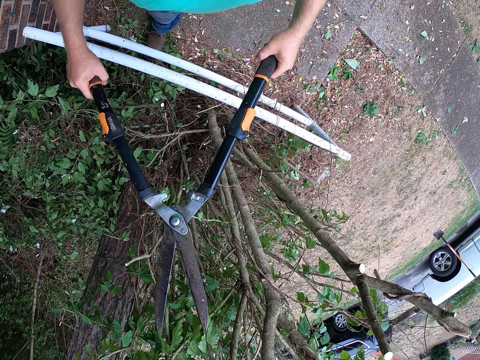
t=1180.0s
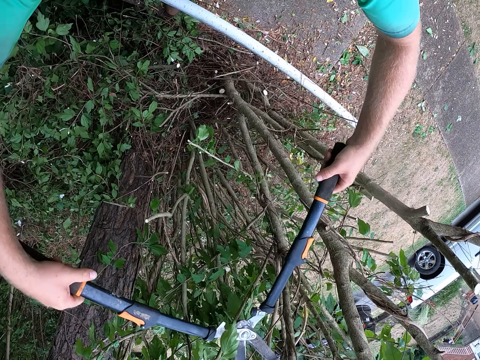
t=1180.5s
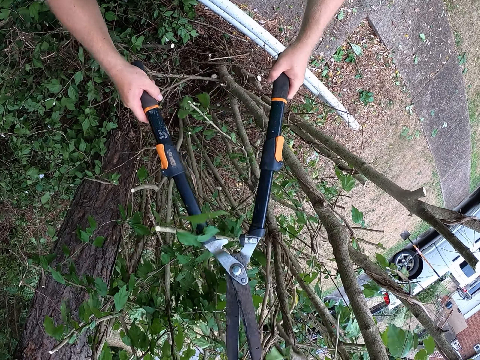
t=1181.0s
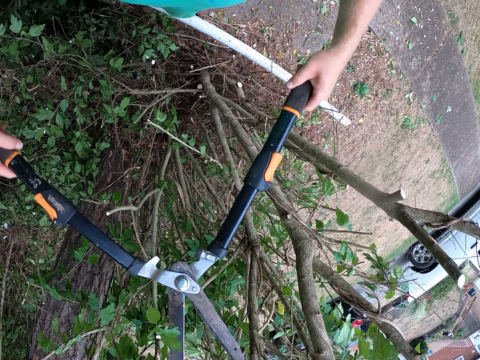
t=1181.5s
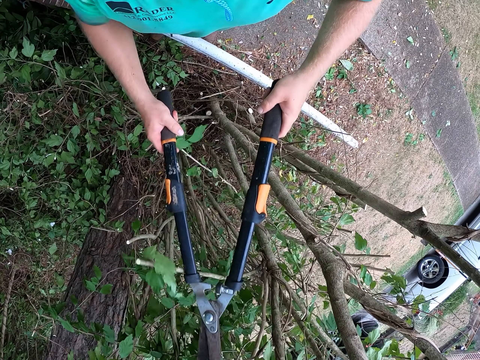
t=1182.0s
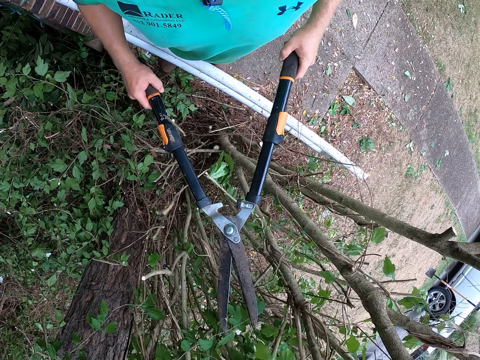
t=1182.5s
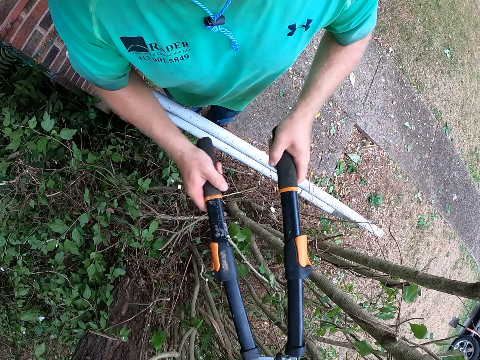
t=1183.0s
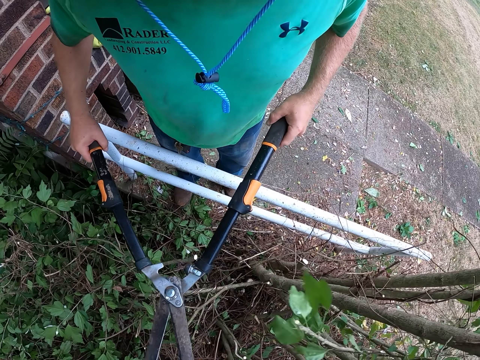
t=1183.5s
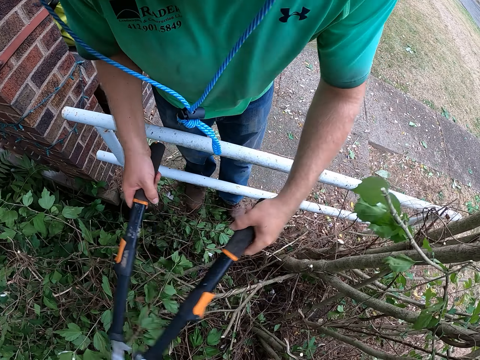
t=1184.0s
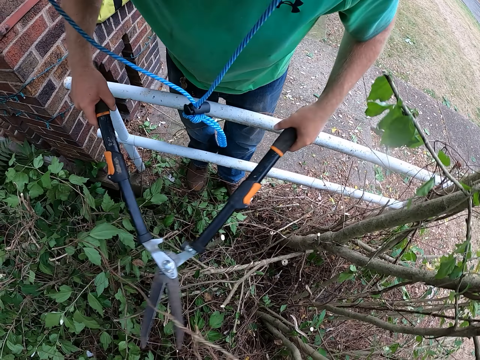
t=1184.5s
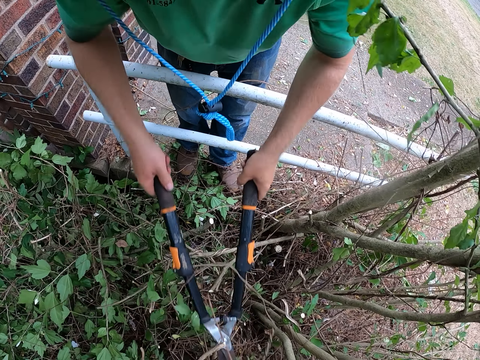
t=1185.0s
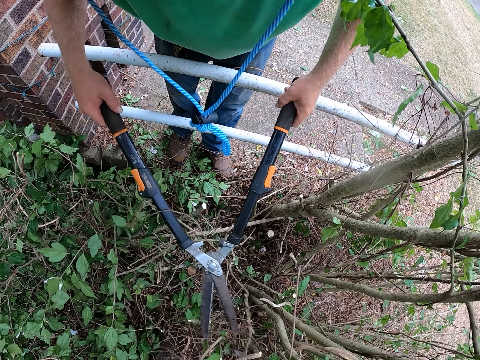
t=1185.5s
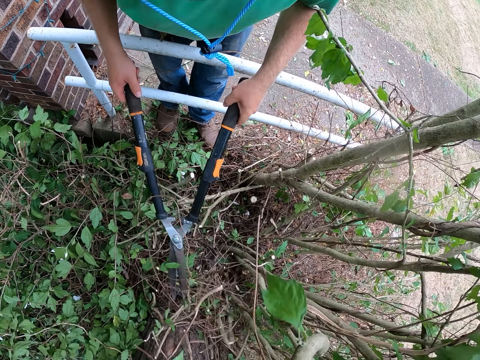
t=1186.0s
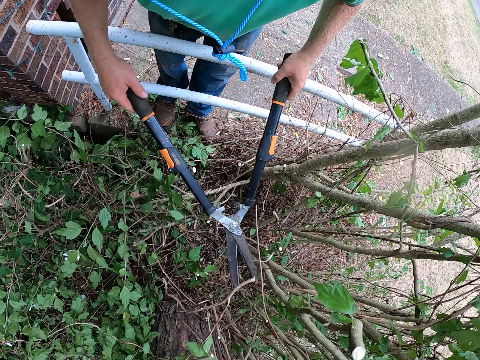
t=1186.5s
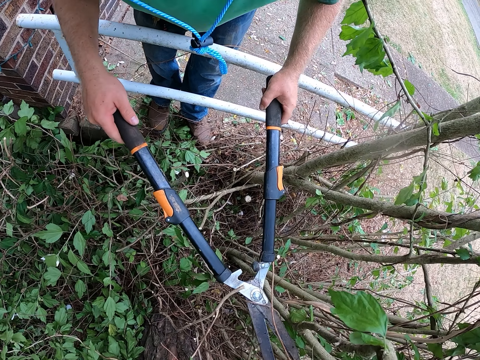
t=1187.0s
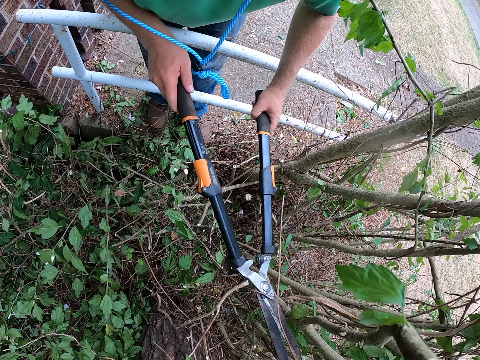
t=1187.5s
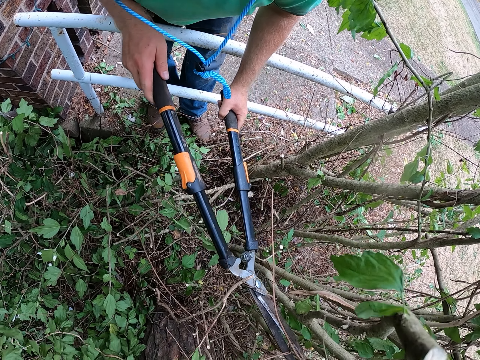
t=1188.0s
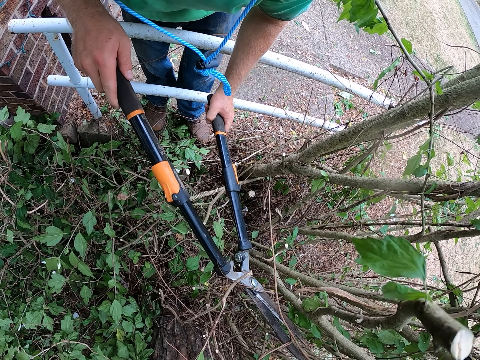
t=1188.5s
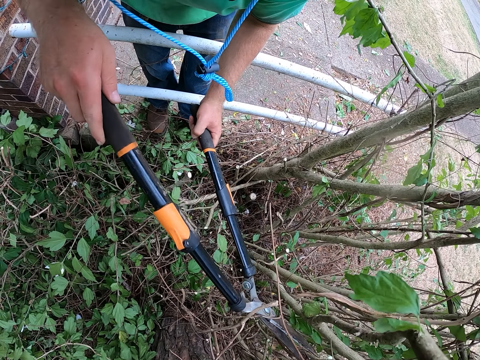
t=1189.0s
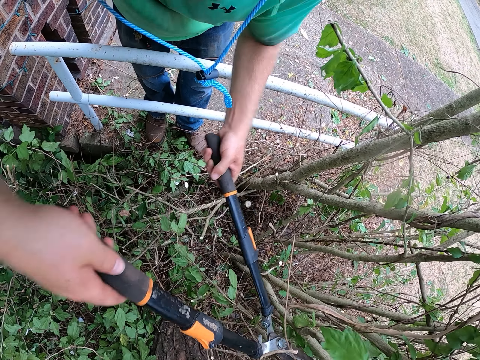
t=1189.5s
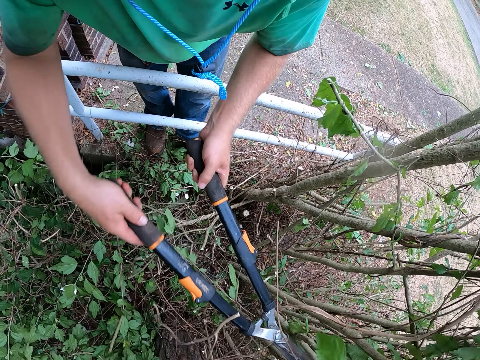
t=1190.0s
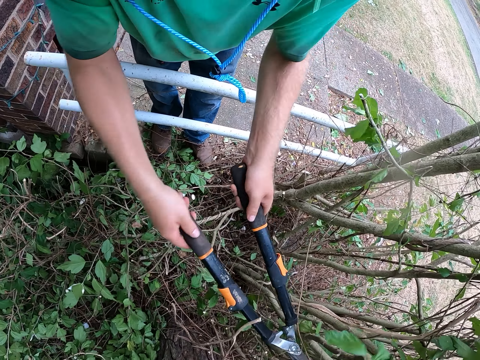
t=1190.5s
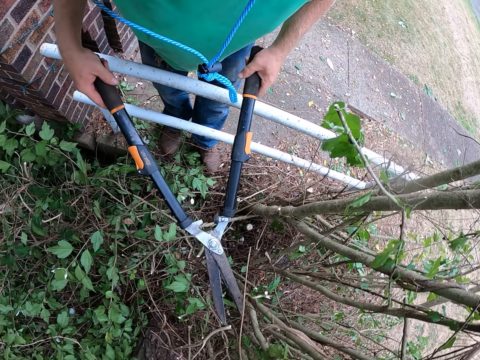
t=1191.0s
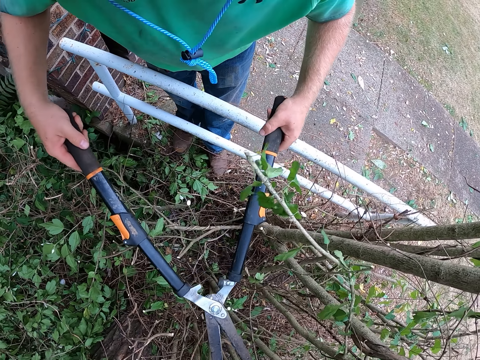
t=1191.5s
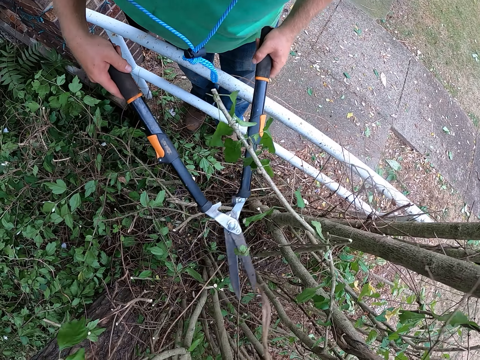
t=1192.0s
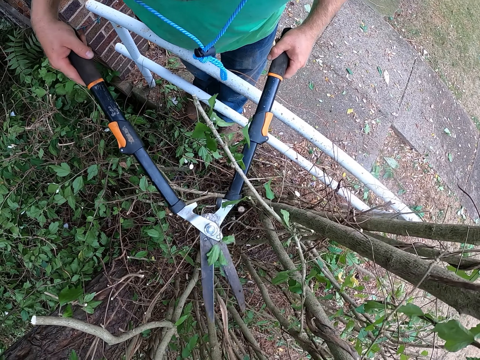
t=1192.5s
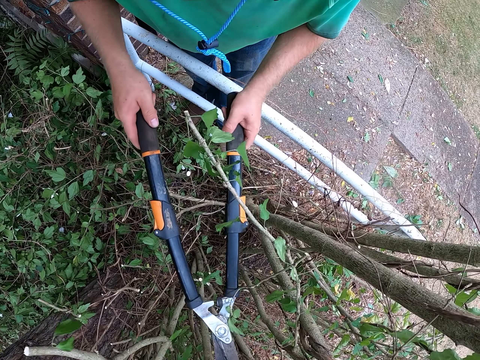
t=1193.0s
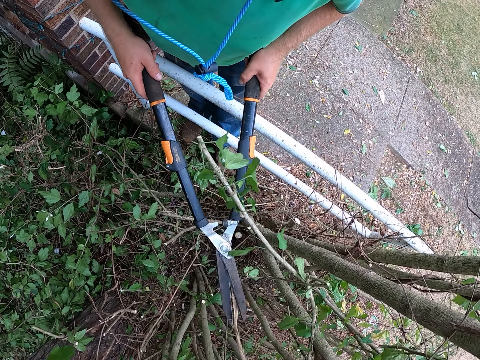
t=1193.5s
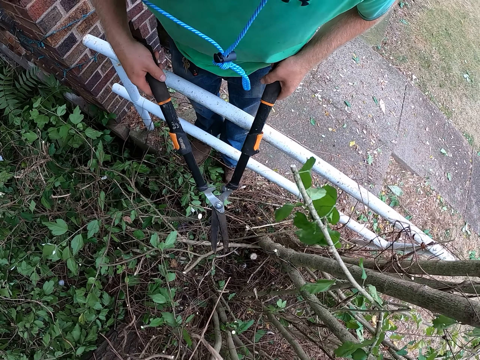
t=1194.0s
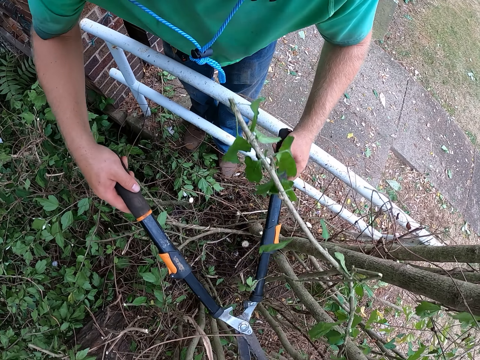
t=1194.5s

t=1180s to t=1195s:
The camera wearer cuts twigs on the tree with the hedge shears in both hands. They look around. They cut the plant using the shears. They look around. They cut the plant using the shears. They look around.

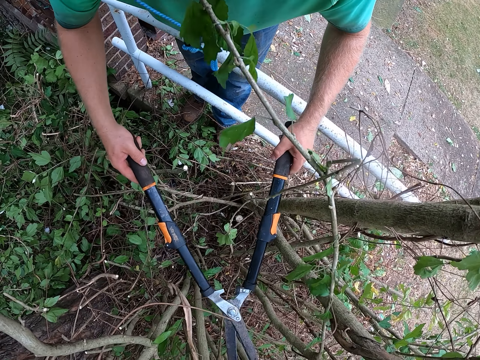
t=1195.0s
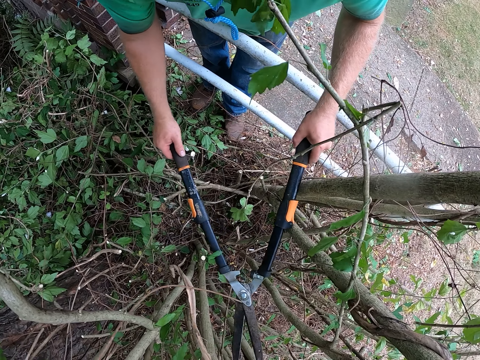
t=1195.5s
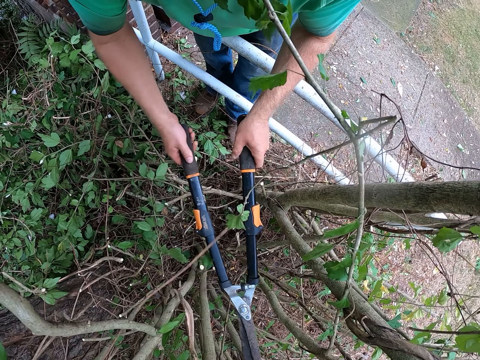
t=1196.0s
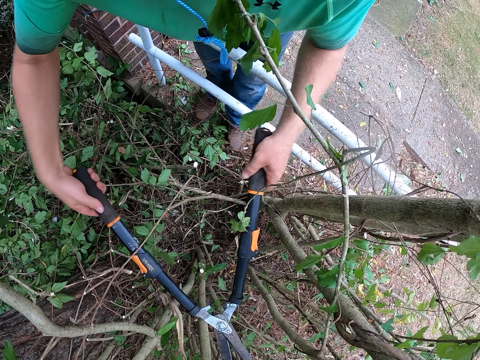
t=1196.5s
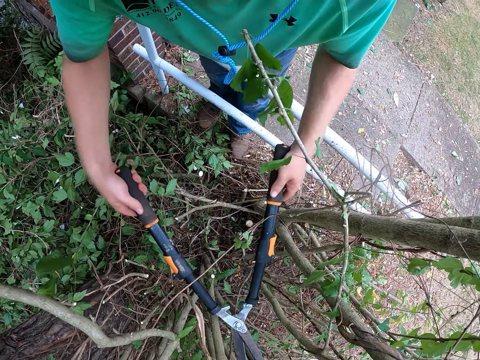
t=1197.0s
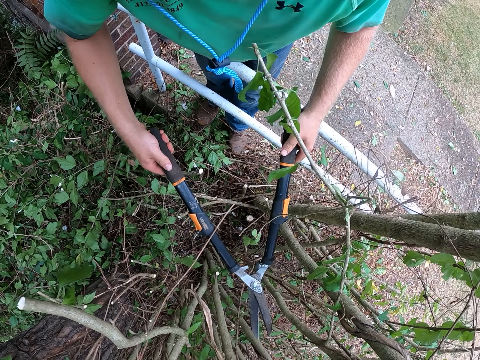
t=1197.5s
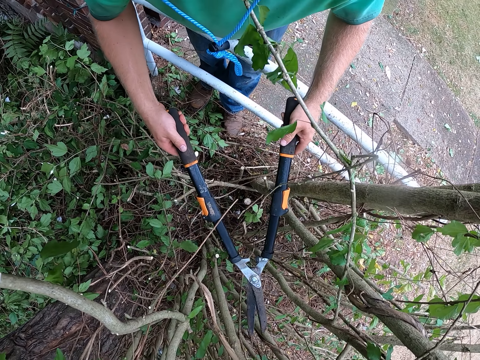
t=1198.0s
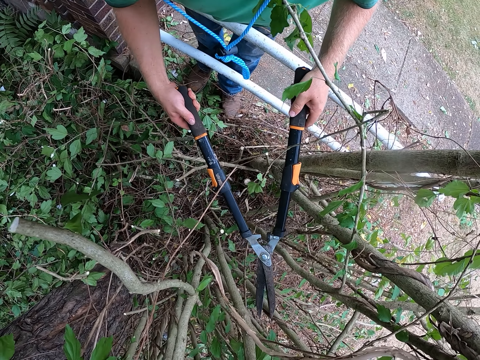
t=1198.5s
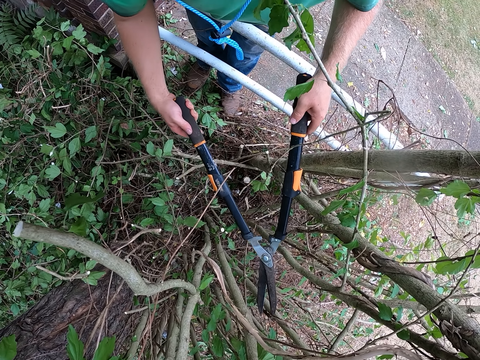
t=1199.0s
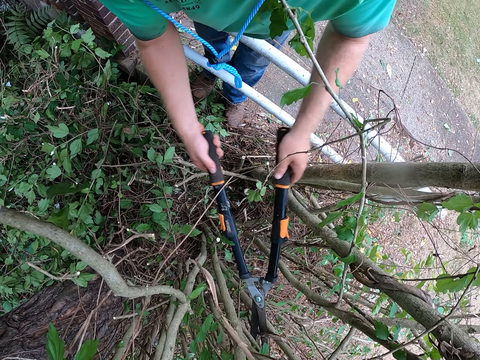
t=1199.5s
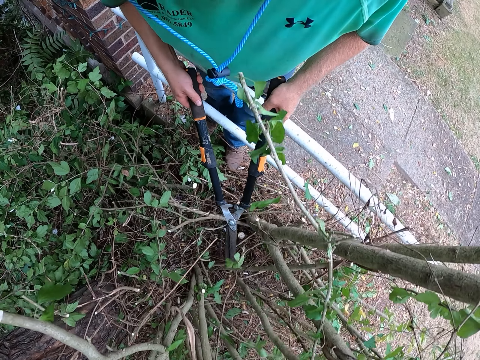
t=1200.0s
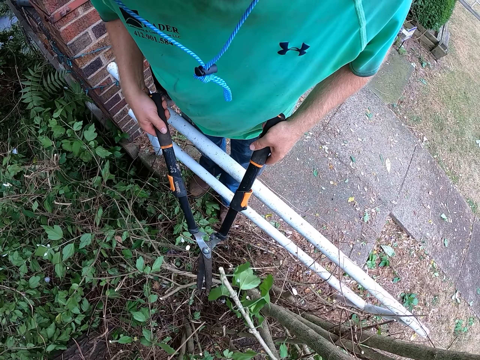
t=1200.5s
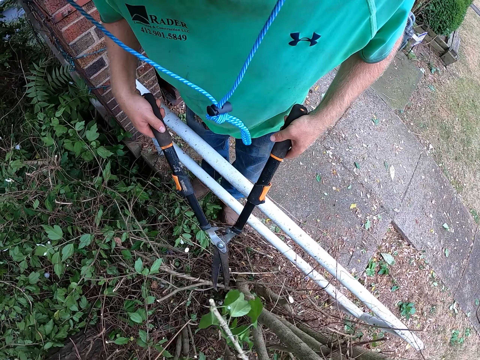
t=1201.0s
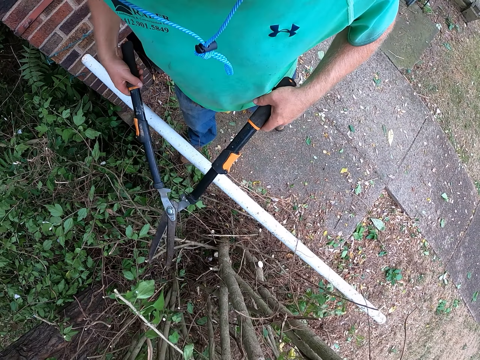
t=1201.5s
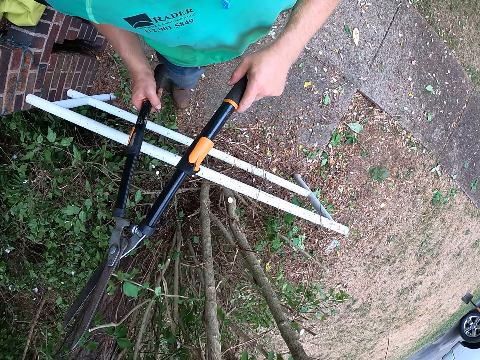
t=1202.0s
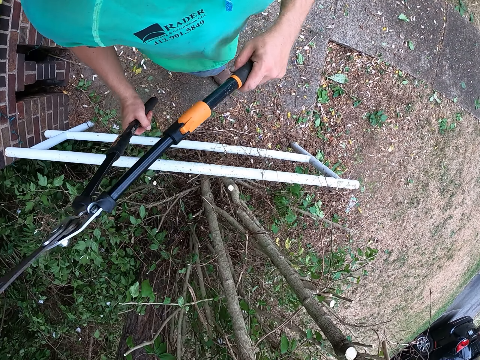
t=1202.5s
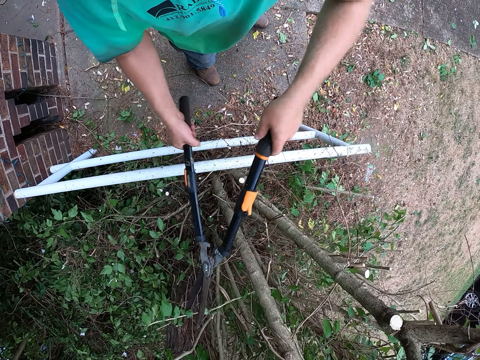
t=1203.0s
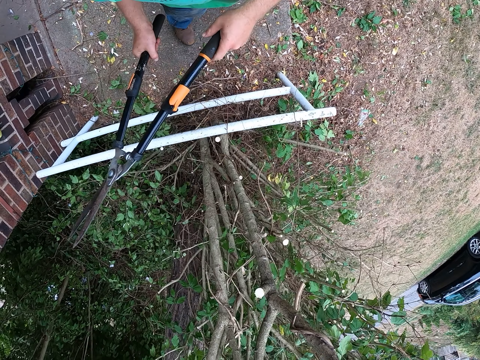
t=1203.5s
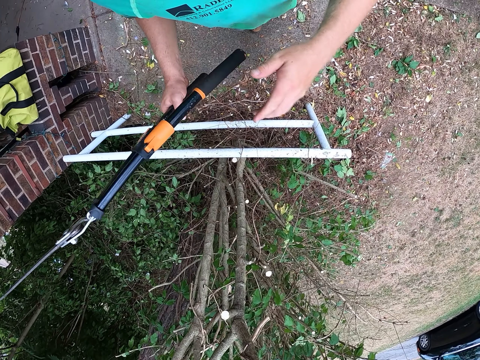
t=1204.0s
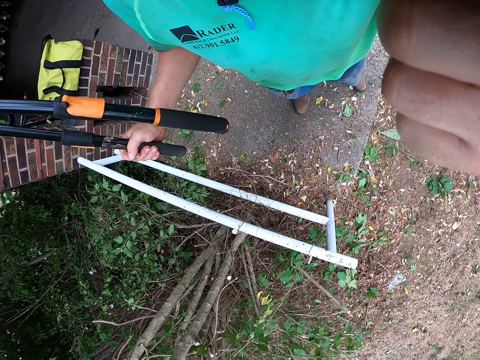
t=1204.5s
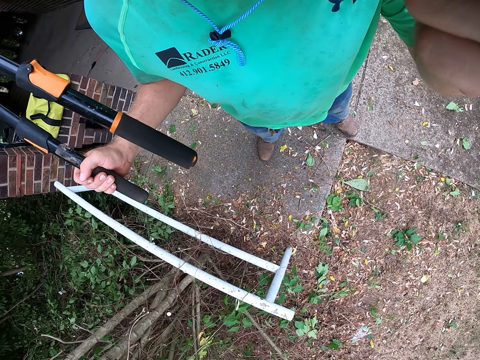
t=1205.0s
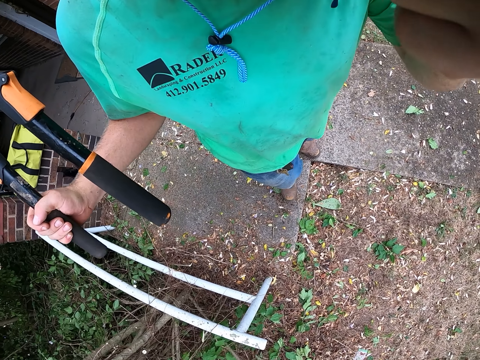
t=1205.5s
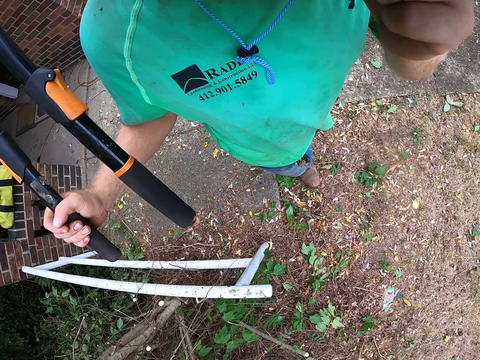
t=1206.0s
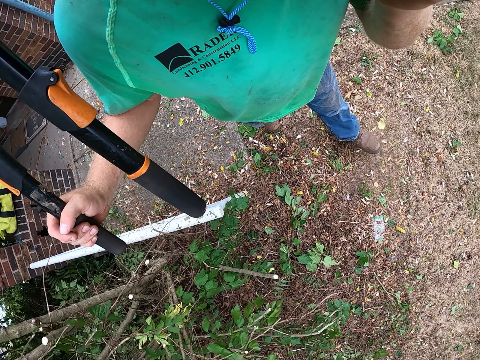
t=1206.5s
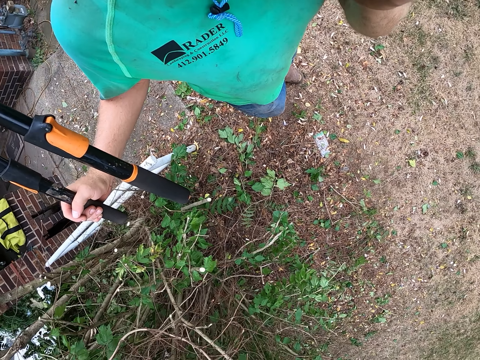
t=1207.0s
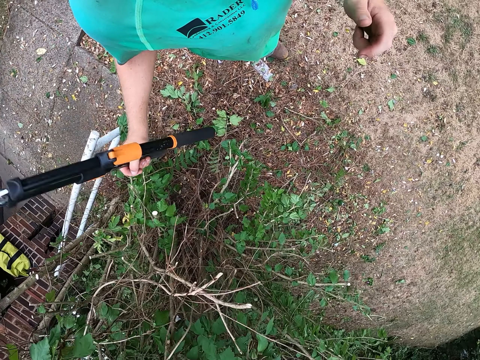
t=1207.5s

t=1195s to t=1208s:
The camera wearer cuts twigs on the tree with the hedge shears in both hands. He looks around. He cuts twigs on the tree with the hedge shears in both hands. He looks around. He lifts up the shears. He cuts twigs on the tree with the hedge shears in both hands. He looks around. He touches his face with his left hand. He walks around.
